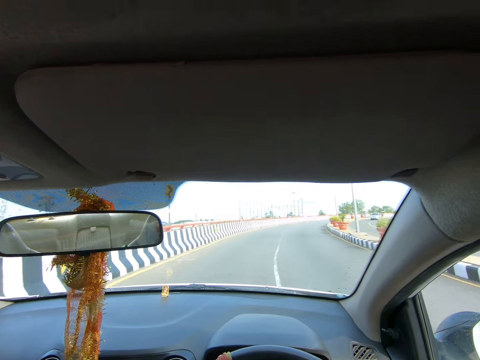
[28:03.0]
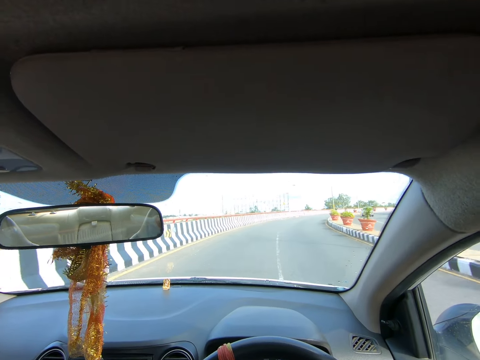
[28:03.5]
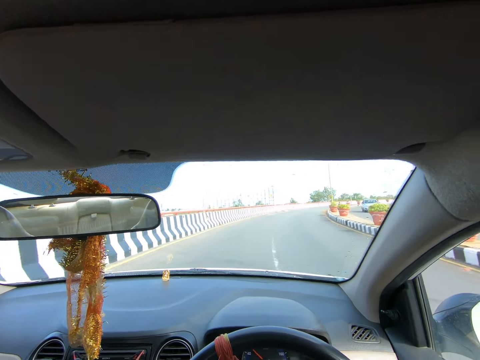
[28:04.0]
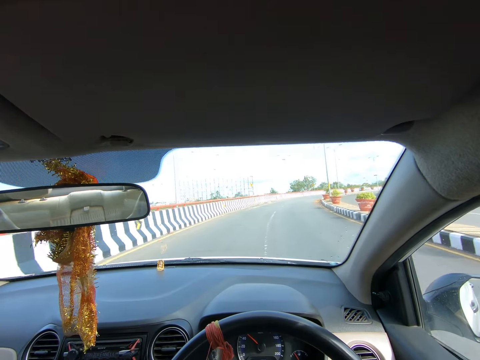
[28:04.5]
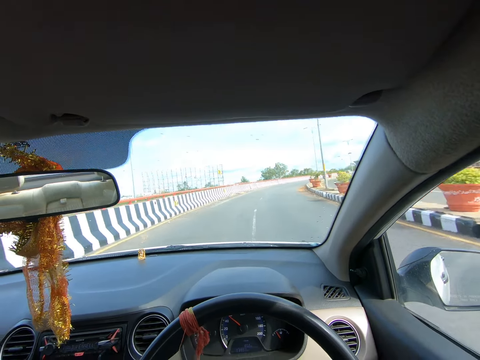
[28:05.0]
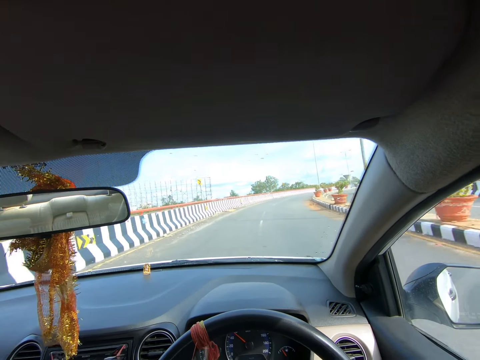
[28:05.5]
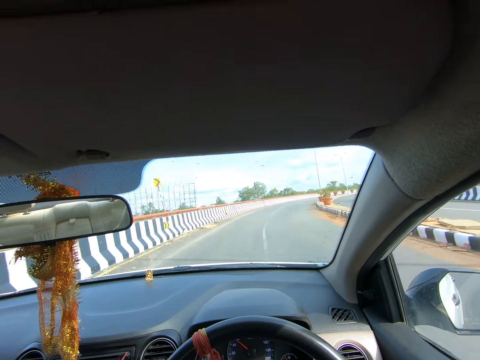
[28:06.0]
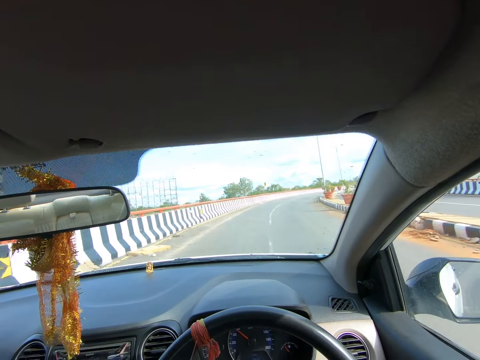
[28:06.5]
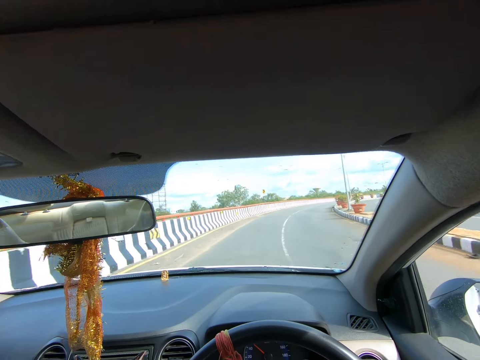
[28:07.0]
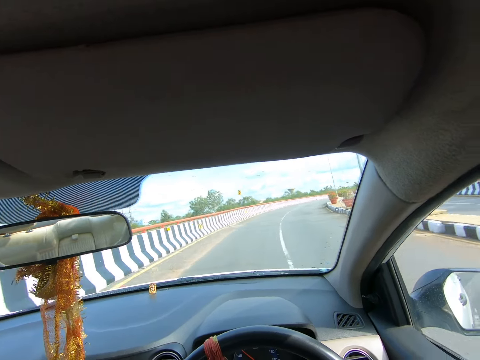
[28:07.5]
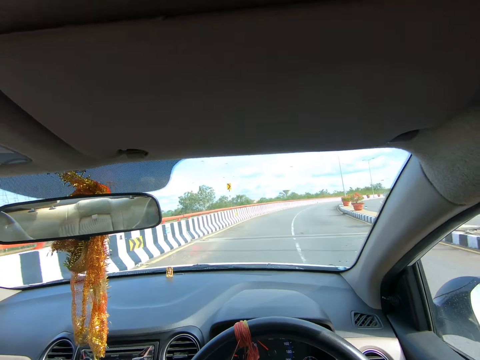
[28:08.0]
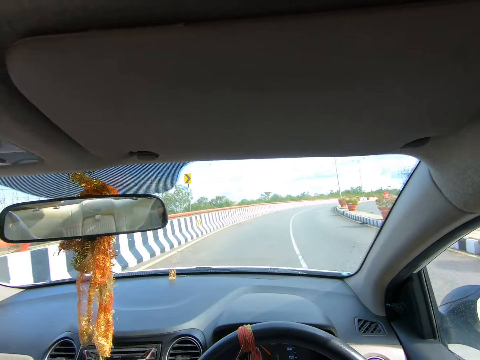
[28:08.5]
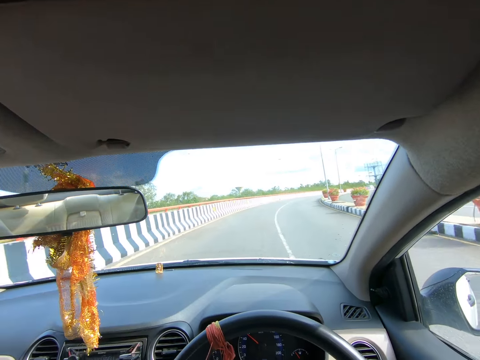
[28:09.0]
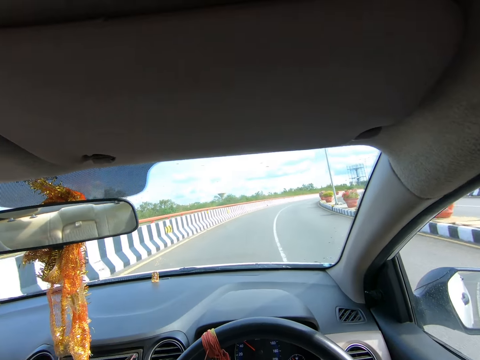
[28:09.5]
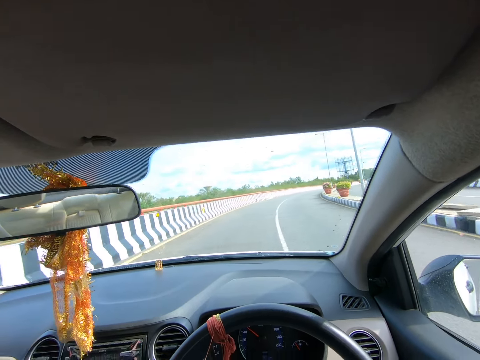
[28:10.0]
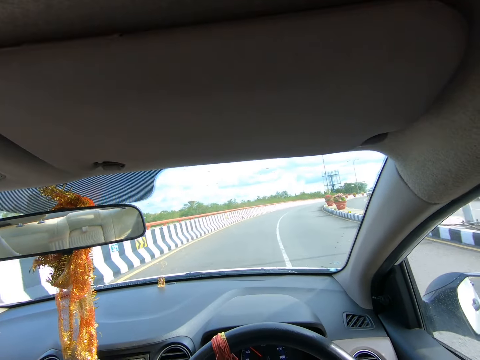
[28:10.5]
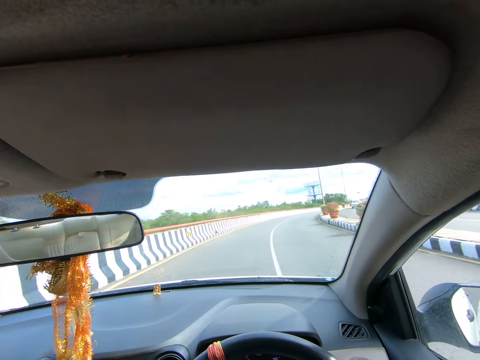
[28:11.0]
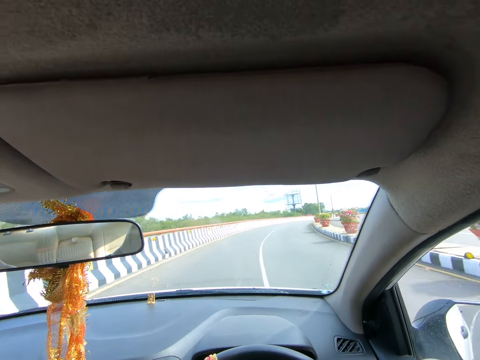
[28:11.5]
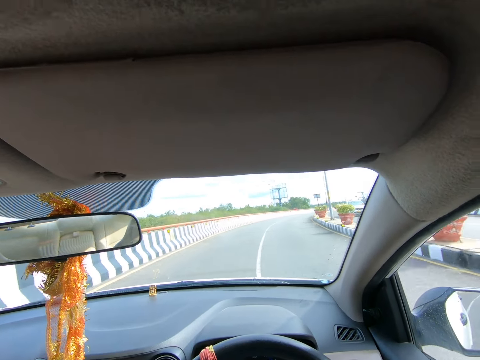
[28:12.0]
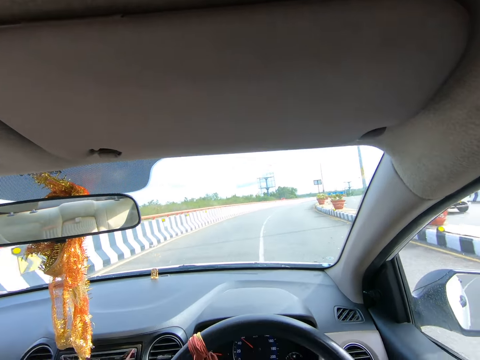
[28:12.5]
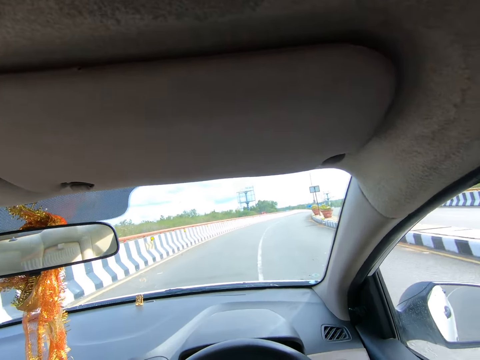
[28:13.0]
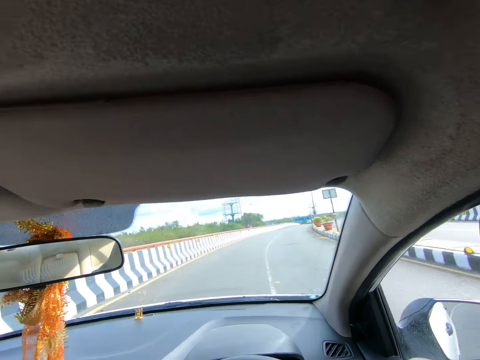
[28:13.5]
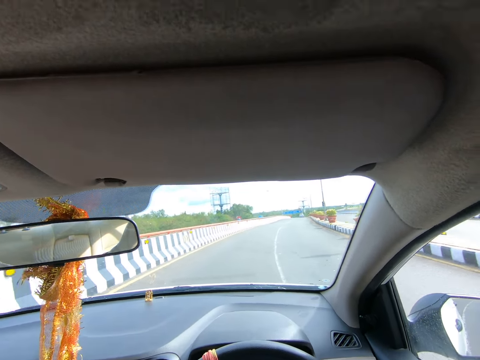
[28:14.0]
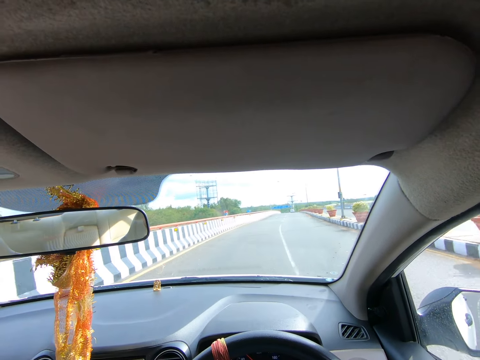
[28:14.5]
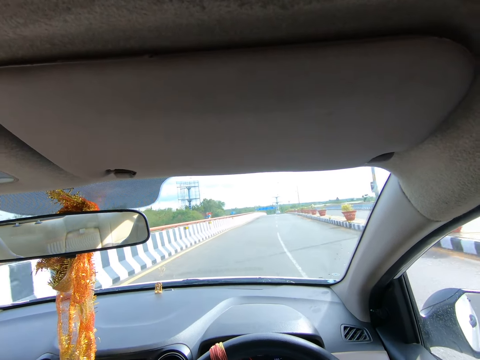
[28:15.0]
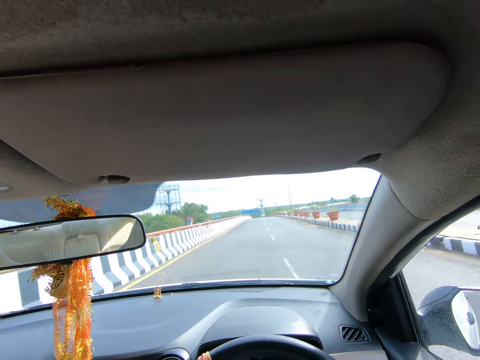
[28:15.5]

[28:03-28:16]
A silver car drives past the camera wearer. A silver car drives past them again.

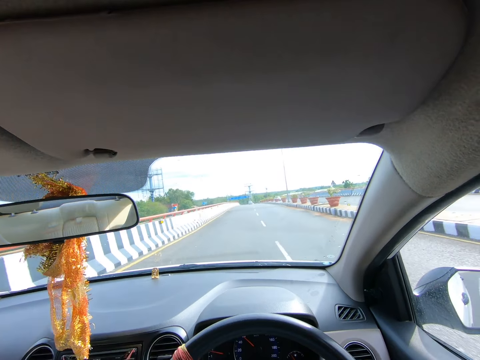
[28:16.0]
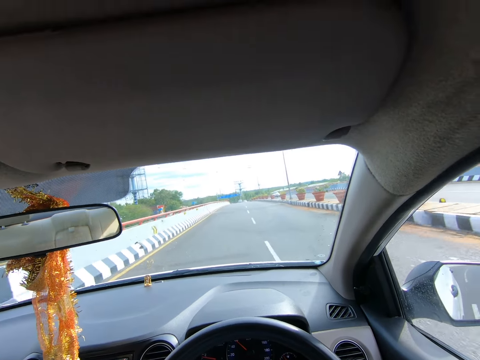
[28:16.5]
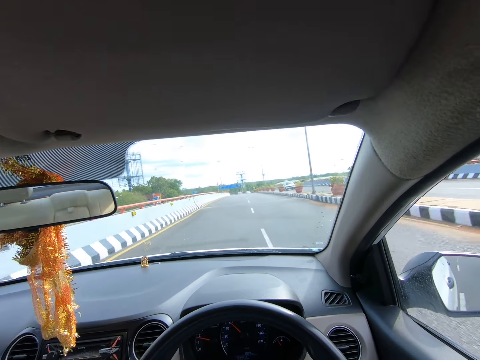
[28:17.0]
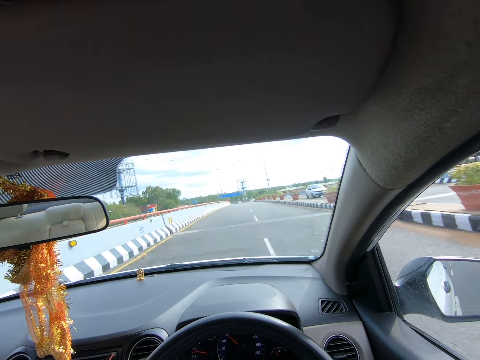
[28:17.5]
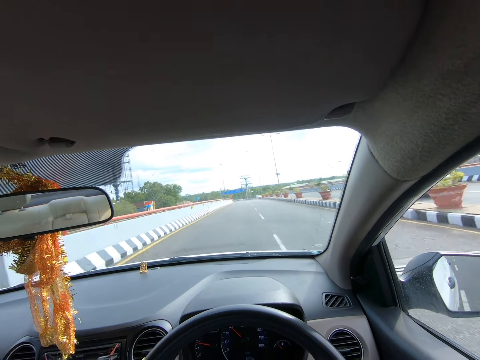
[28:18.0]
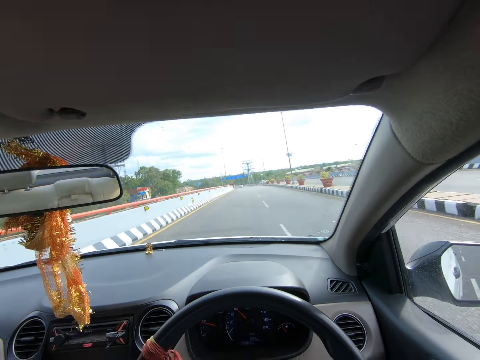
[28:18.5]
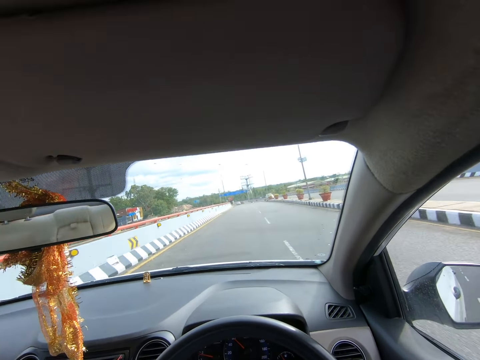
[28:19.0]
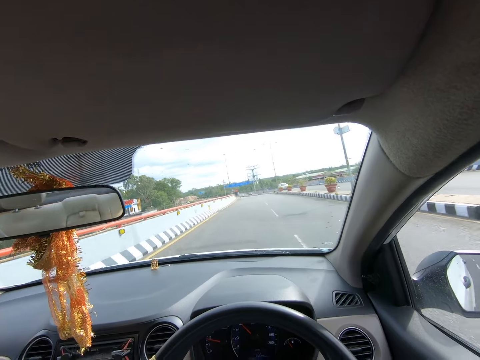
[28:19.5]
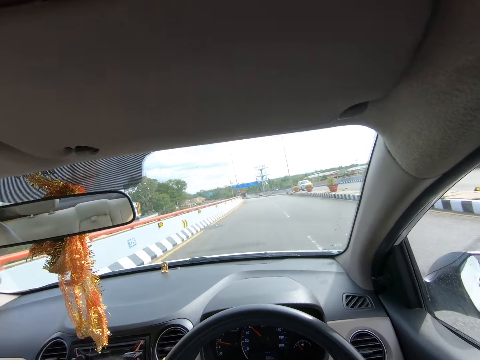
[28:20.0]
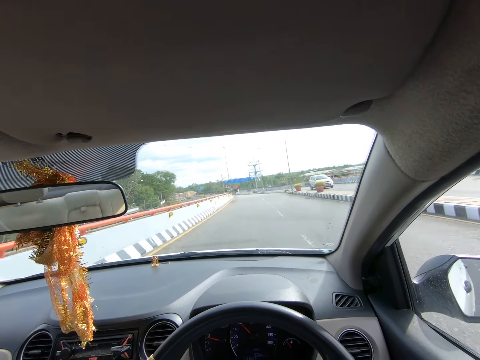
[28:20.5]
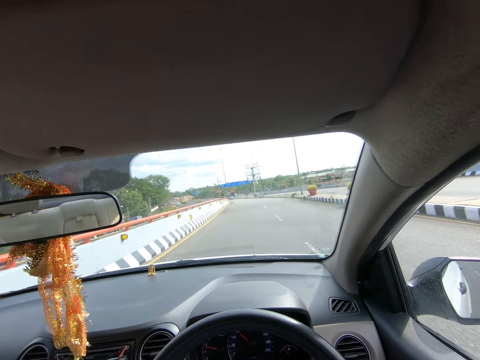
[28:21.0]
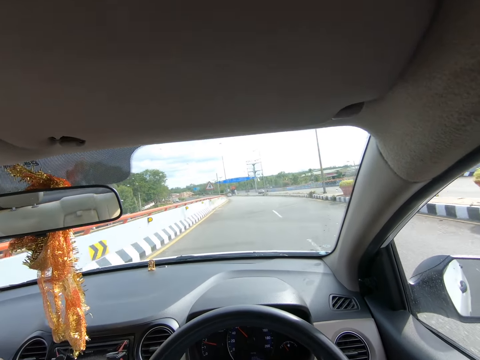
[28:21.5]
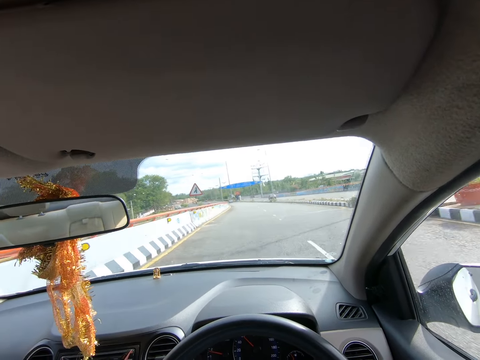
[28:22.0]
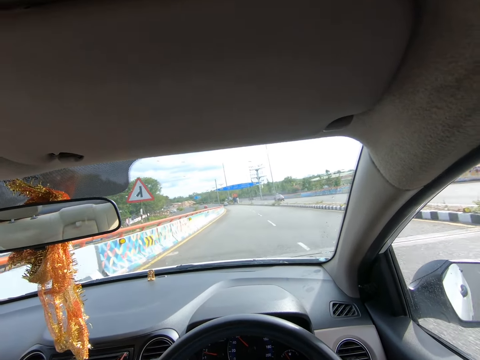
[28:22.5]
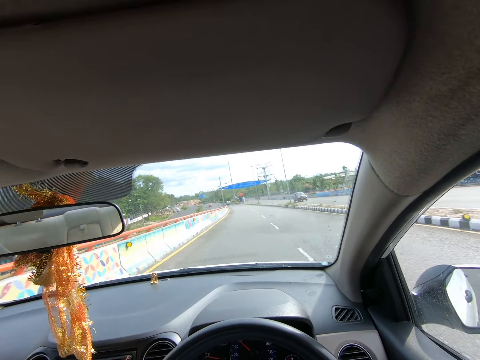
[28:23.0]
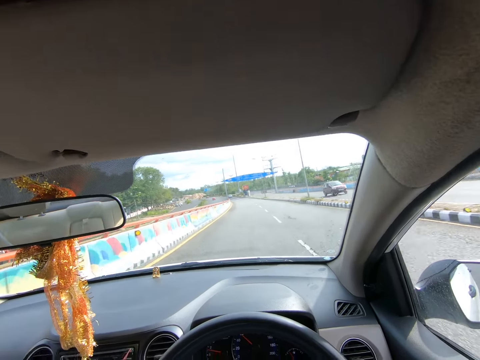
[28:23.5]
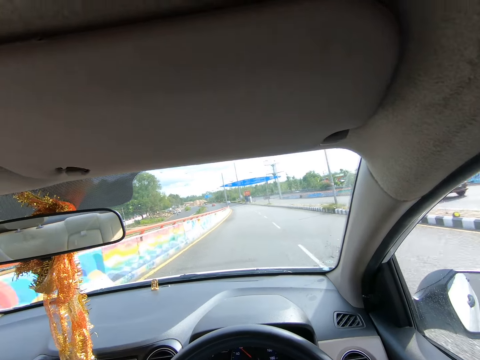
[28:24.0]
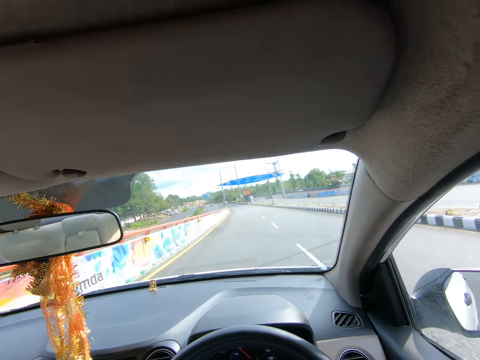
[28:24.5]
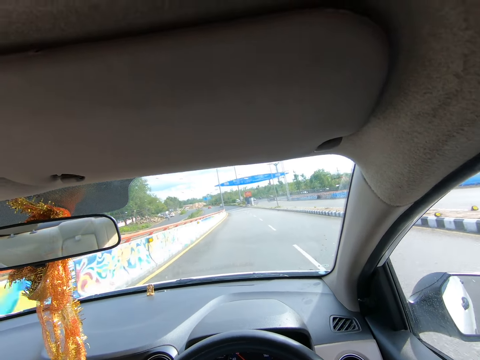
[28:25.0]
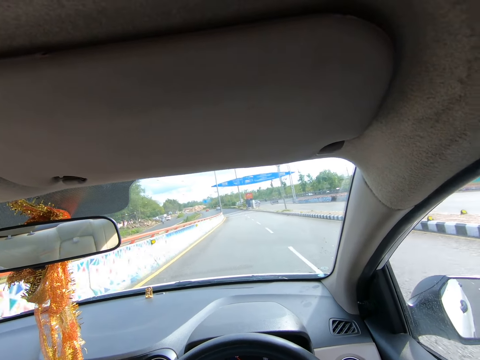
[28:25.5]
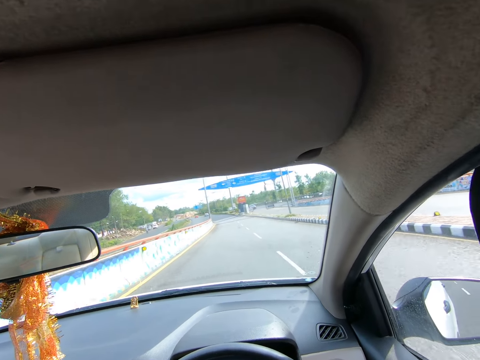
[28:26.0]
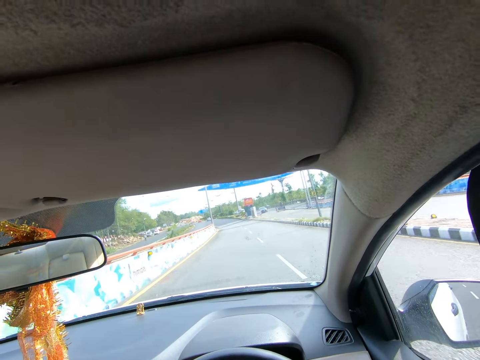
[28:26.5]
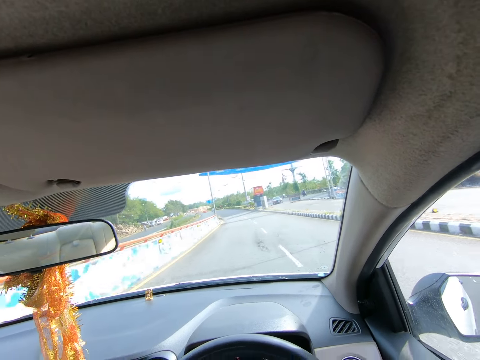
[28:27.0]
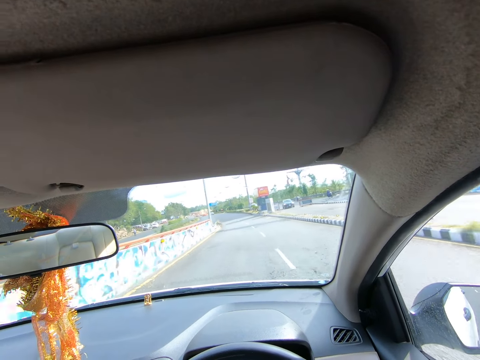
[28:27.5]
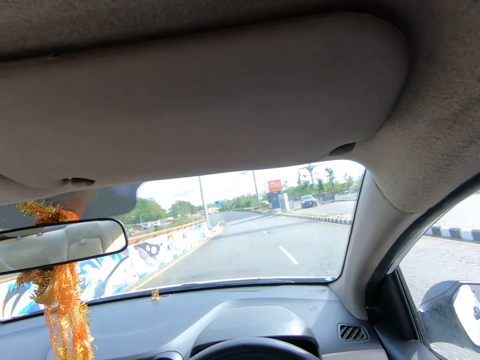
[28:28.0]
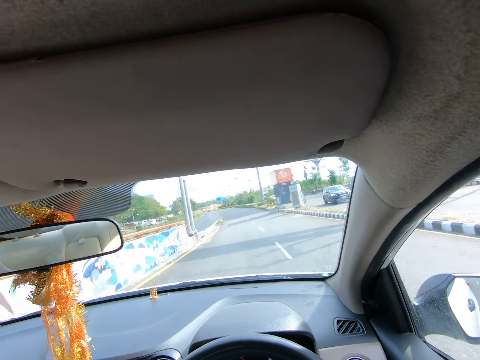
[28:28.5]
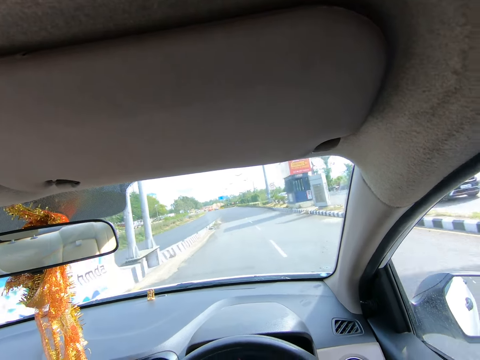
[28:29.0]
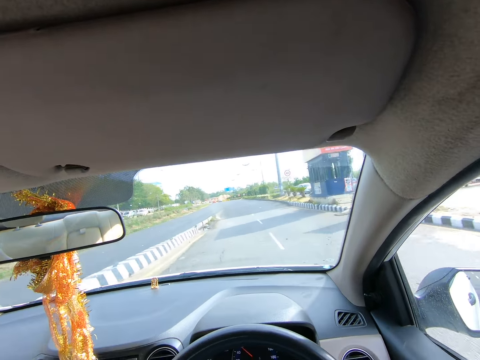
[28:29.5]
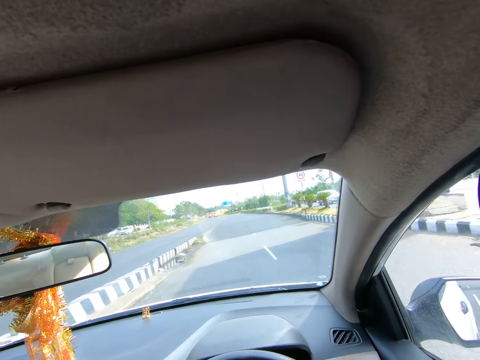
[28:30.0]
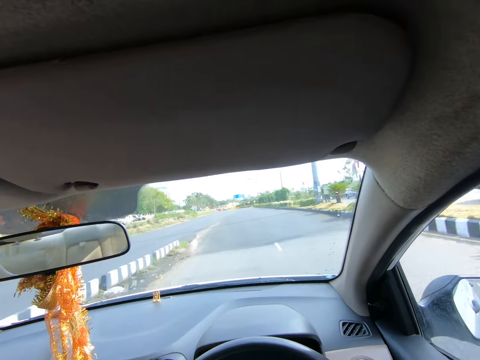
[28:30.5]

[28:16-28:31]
A silver car drives past the camera wearer. A silver car drives past them again. A black car drives past them. The camera wearer interacts with the woman. A black car drives past them. A white car drives past them. The camera wearer interacts with the woman.
